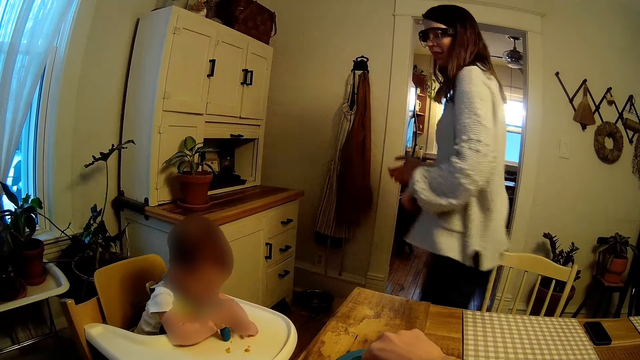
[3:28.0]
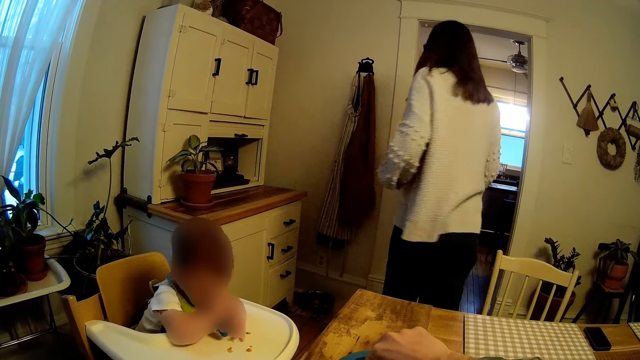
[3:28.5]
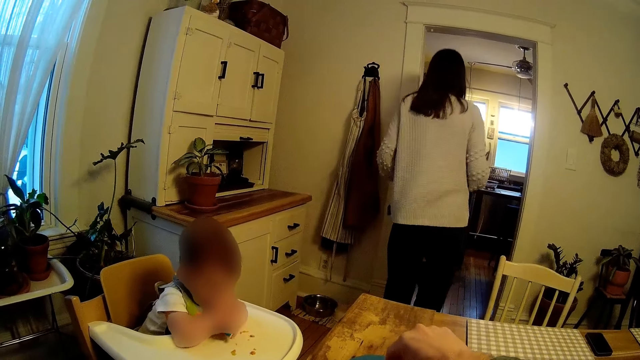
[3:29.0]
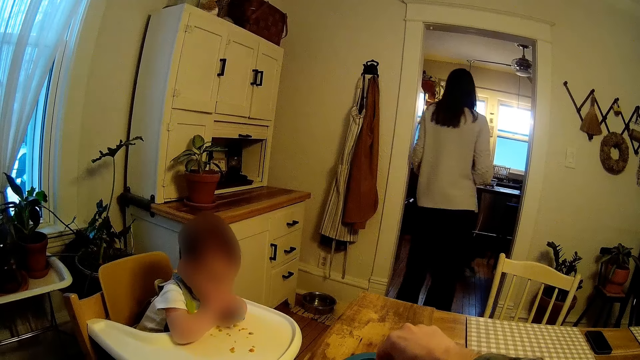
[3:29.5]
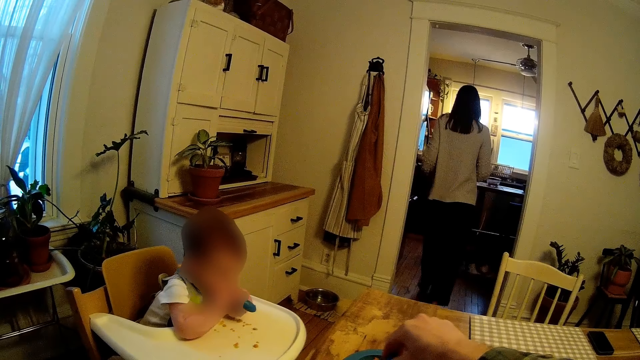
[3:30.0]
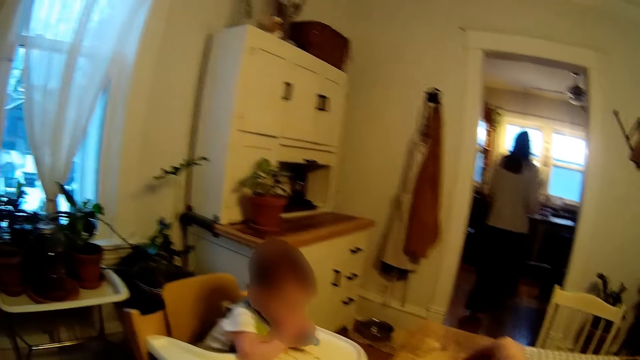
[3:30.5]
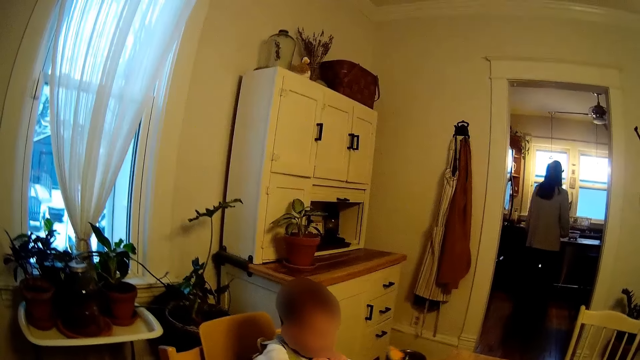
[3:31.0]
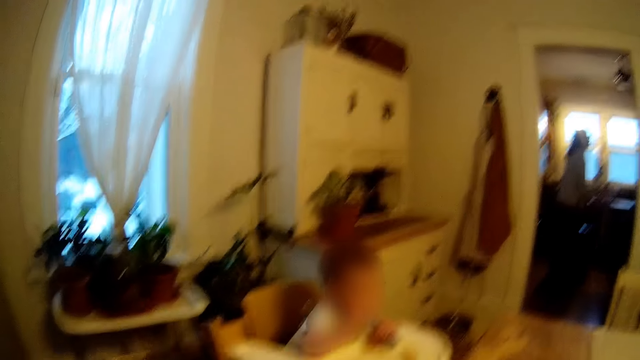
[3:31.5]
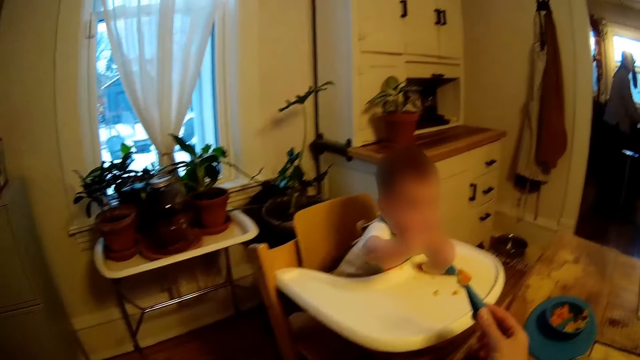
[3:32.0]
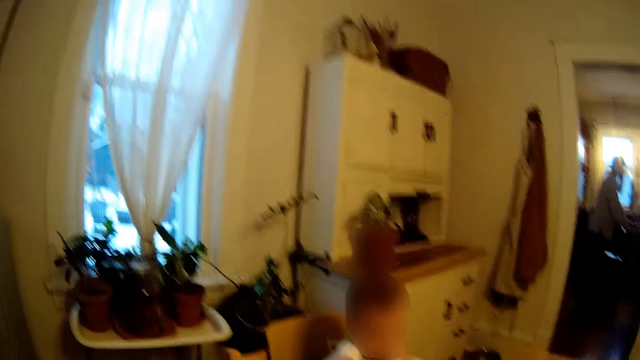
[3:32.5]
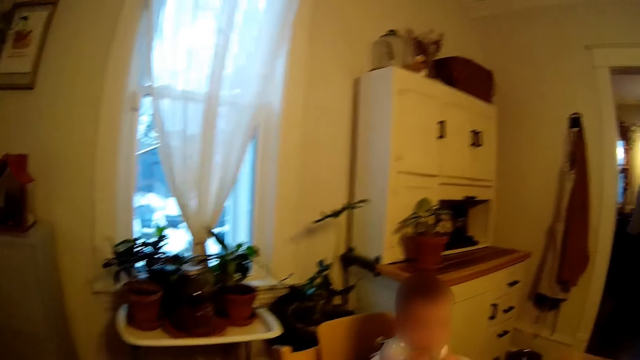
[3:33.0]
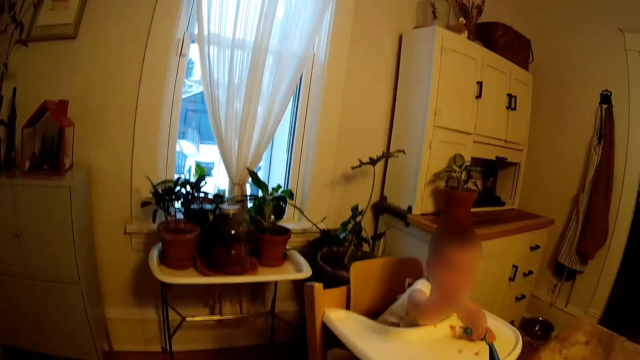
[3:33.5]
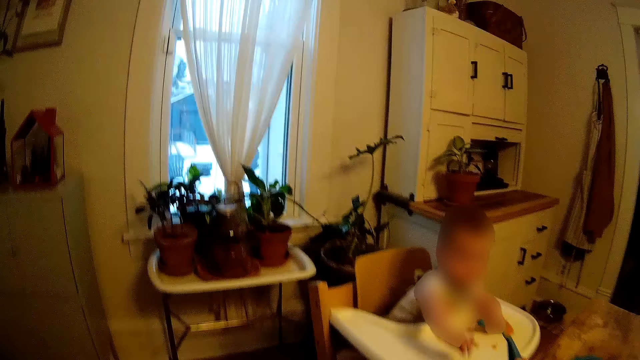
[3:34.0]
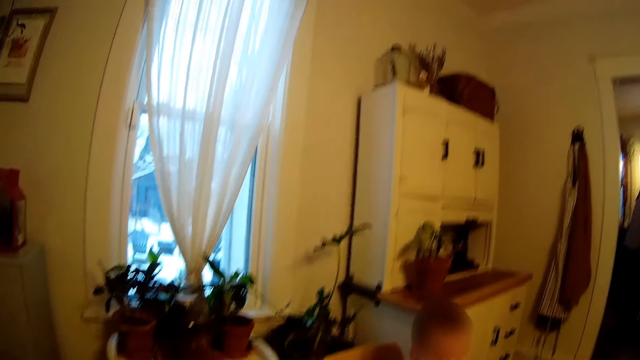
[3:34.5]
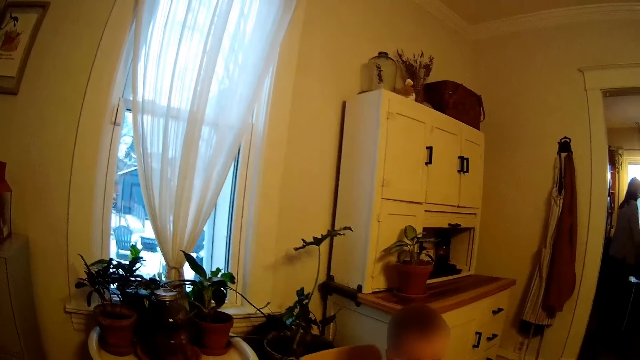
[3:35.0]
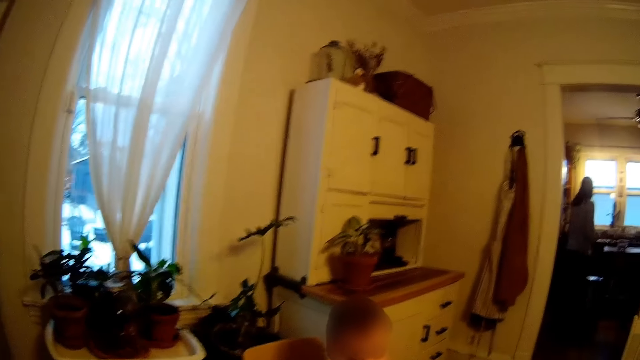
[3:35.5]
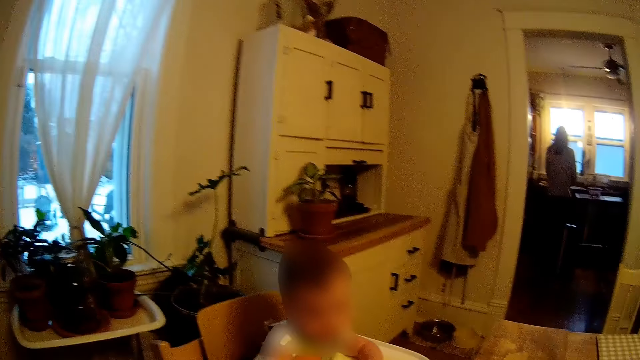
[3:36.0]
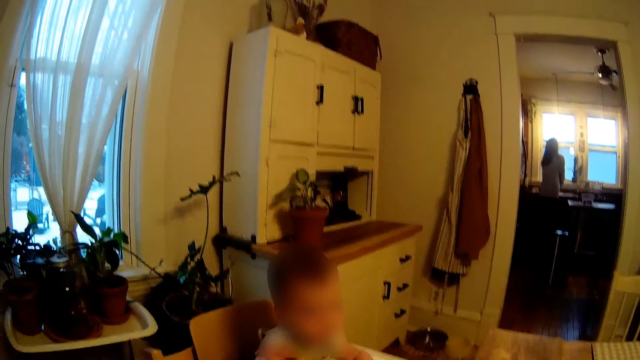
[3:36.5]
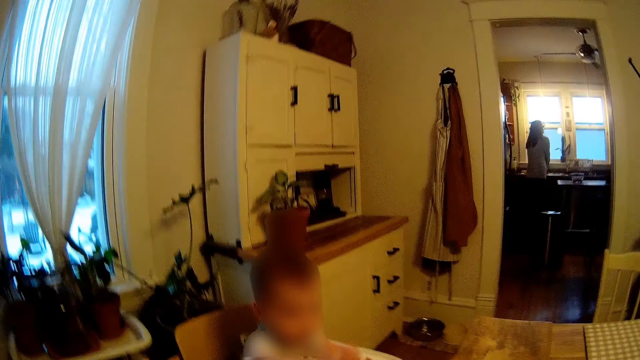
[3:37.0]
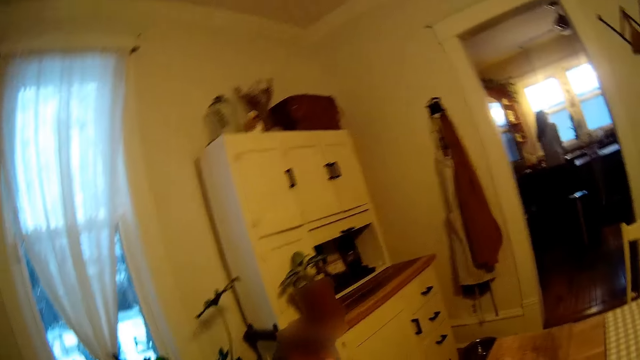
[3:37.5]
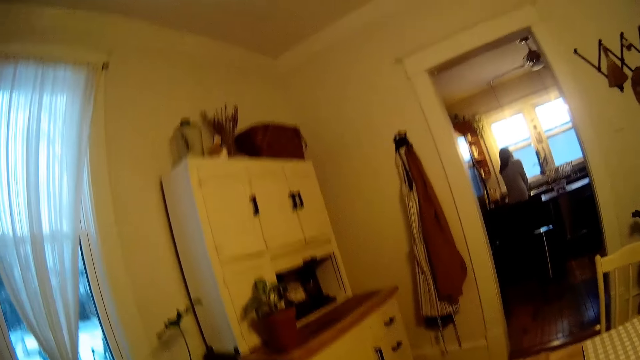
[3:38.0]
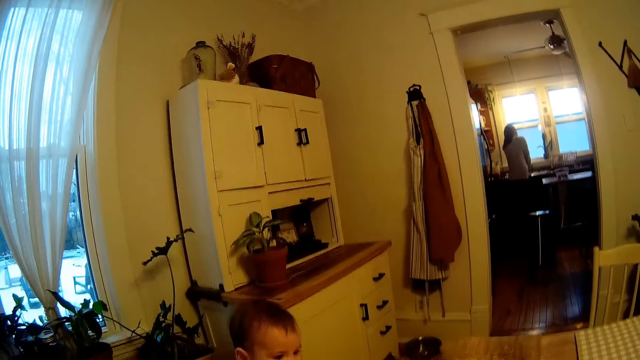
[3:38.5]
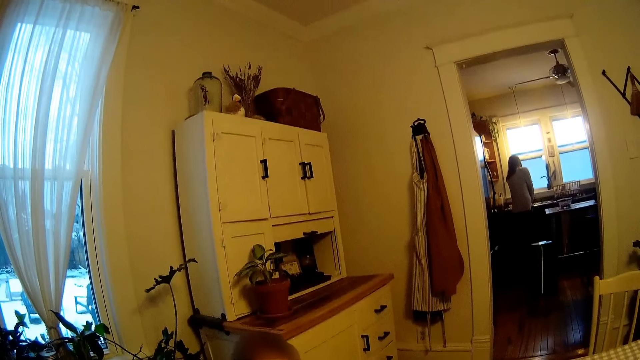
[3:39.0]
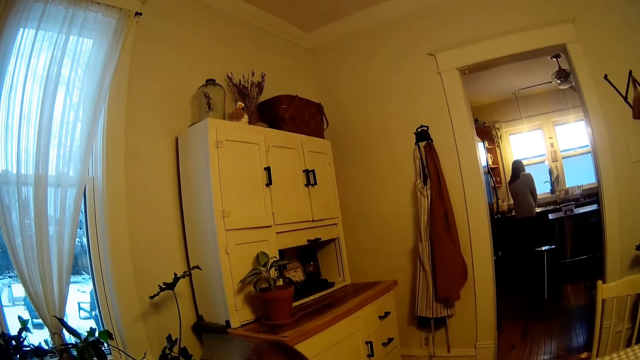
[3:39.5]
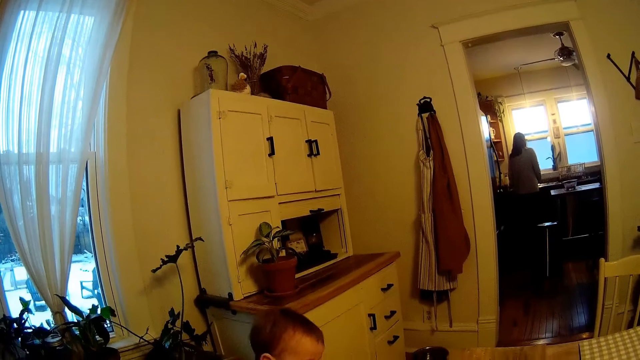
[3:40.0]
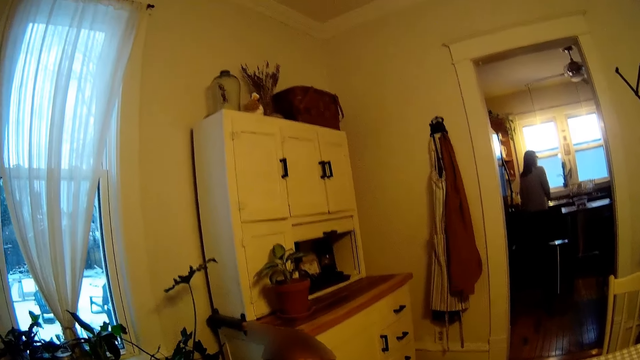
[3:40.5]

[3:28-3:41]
The camera wearer scoops food. A woman walks towards another room. The camera wearer interacts with the woman. The woman washes her hands.

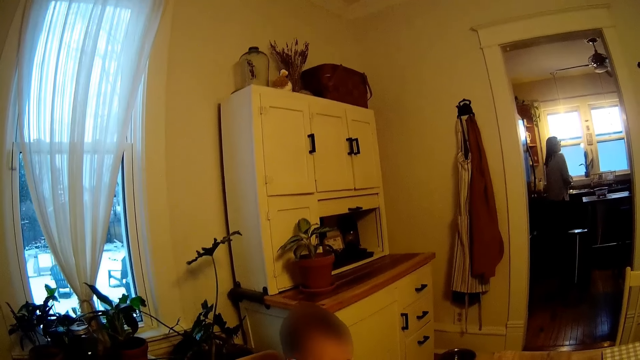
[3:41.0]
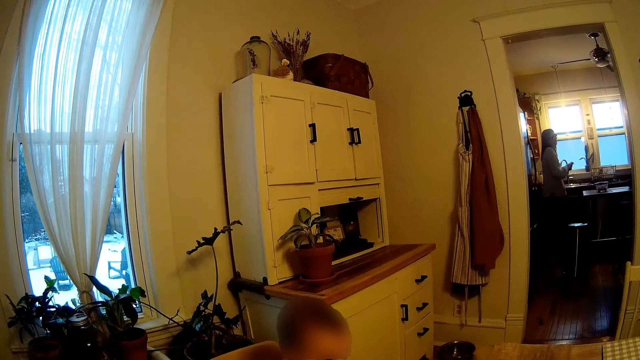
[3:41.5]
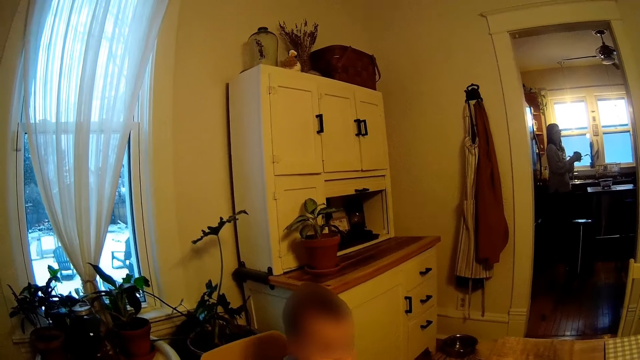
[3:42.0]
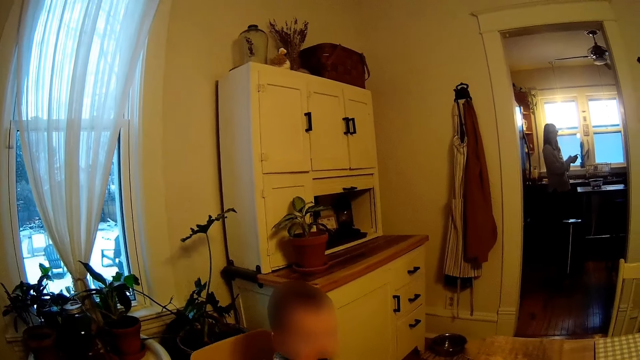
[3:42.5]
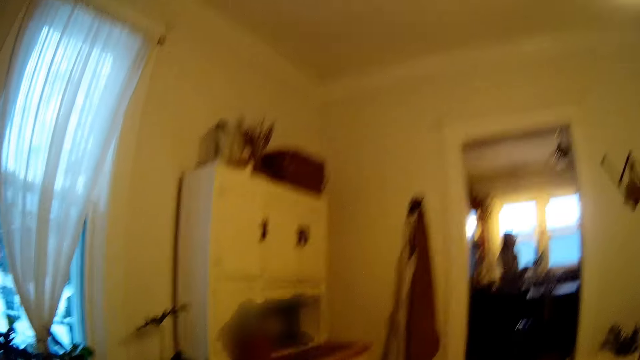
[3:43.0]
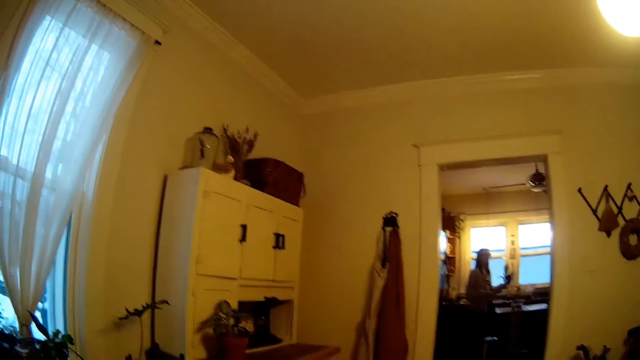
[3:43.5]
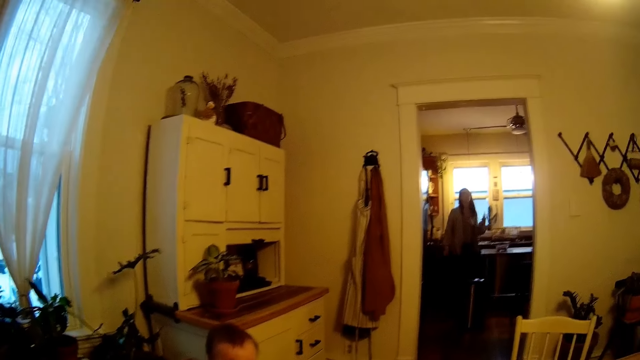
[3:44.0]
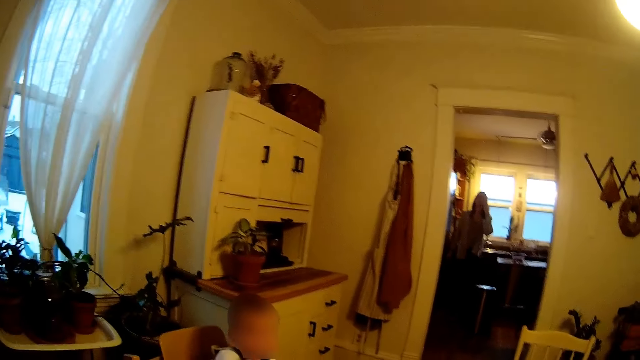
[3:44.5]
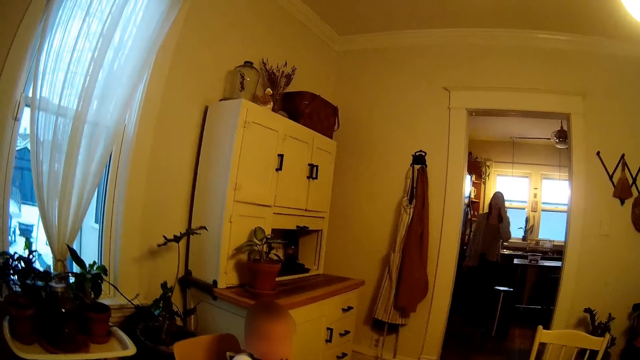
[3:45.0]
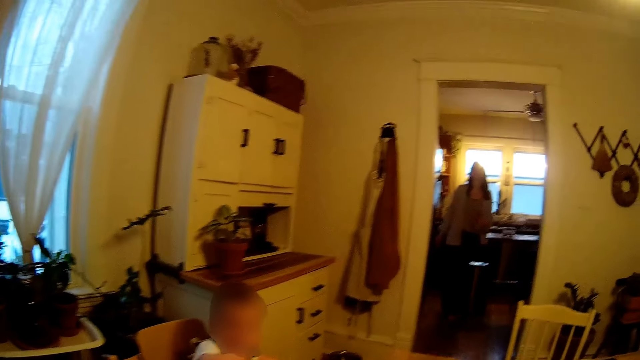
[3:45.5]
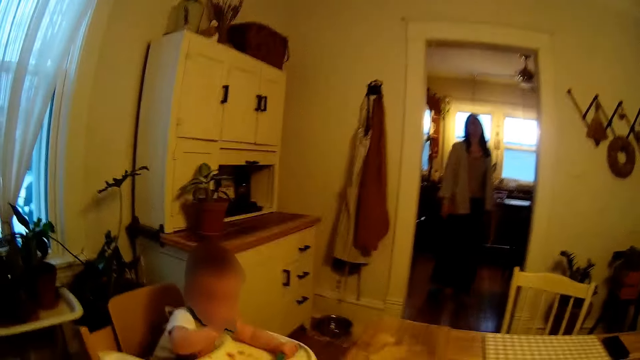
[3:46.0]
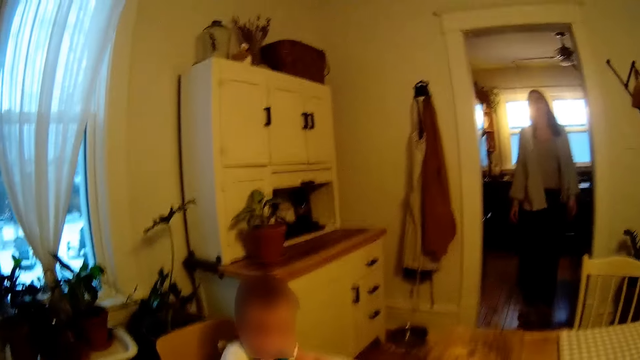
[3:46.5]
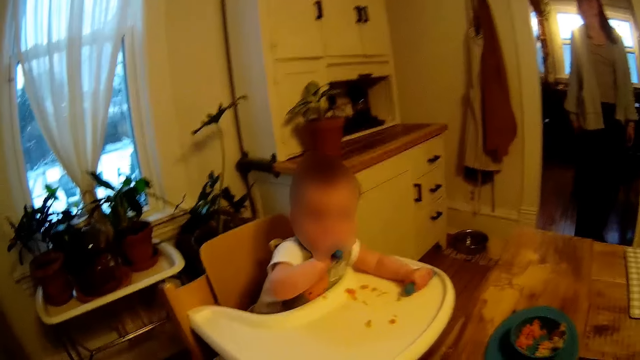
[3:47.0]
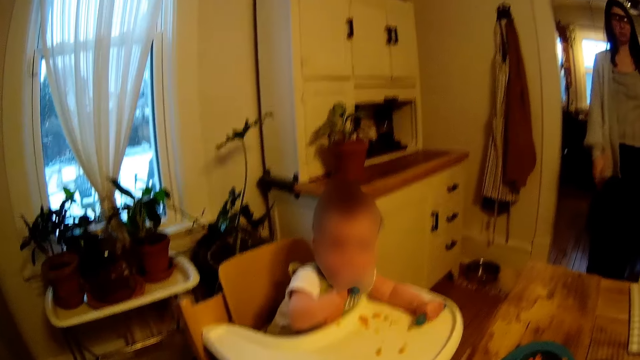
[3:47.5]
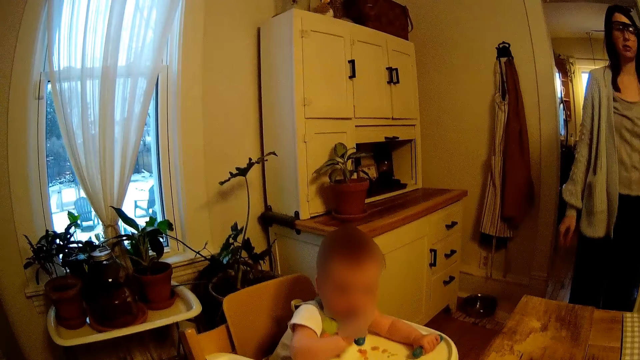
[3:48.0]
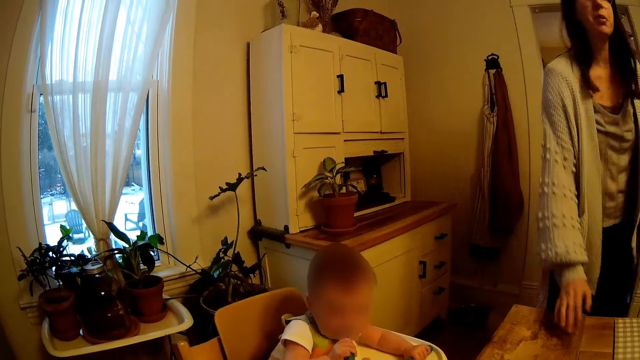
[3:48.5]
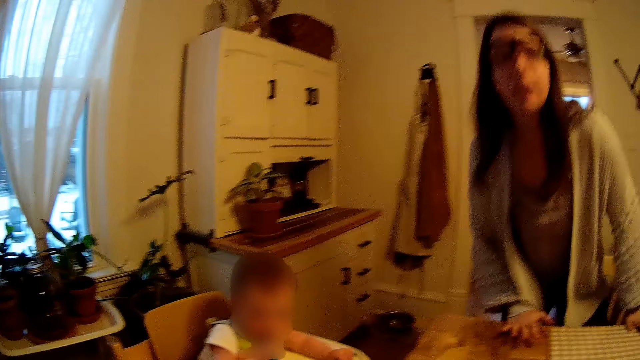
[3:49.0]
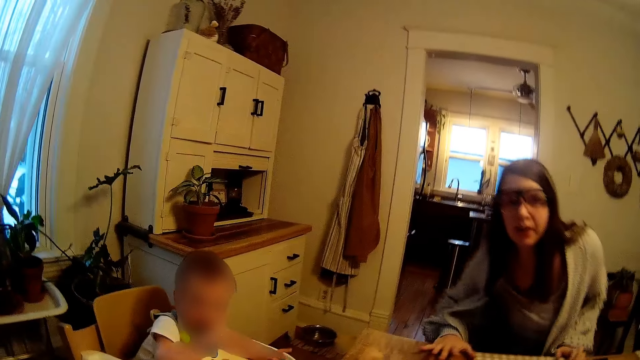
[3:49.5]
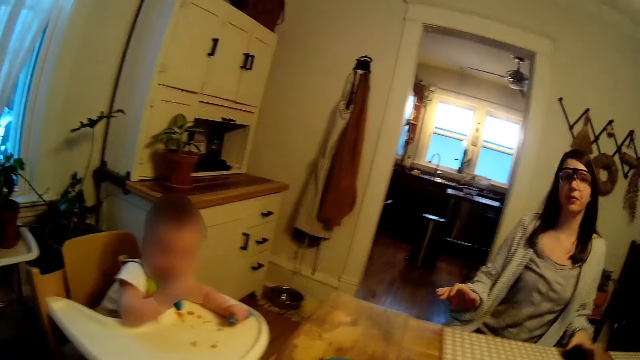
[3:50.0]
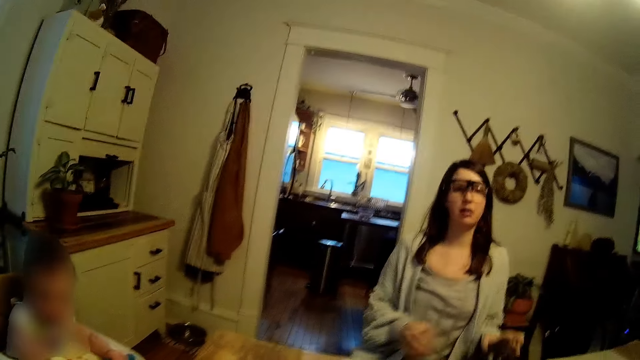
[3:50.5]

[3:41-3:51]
The woman wipes her hands. The woman drops the towel on the table. The woman adjusts a camera on her head with her left hand. The woman walks around the room.
